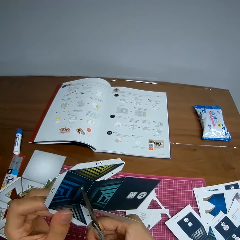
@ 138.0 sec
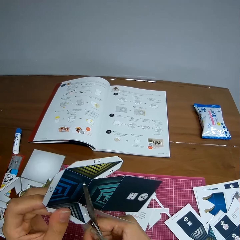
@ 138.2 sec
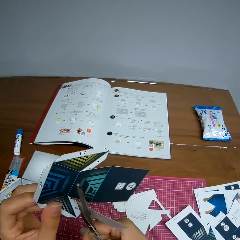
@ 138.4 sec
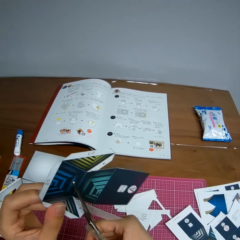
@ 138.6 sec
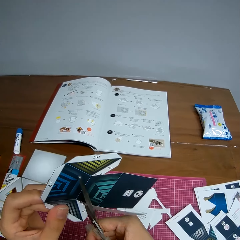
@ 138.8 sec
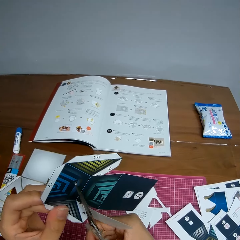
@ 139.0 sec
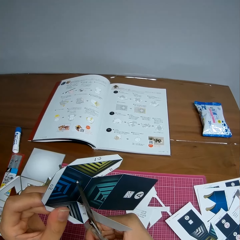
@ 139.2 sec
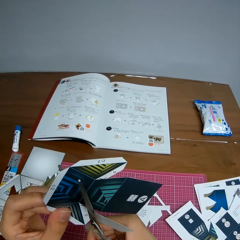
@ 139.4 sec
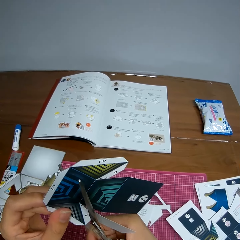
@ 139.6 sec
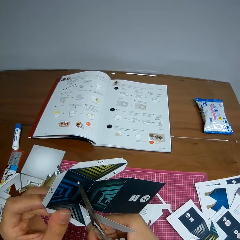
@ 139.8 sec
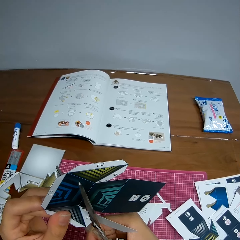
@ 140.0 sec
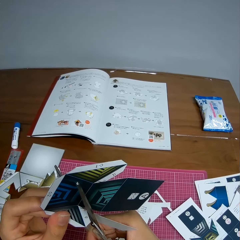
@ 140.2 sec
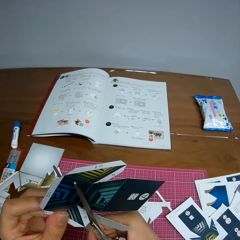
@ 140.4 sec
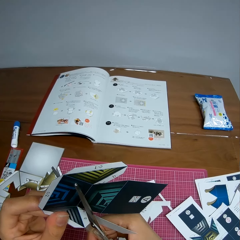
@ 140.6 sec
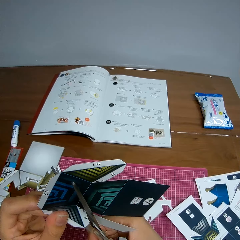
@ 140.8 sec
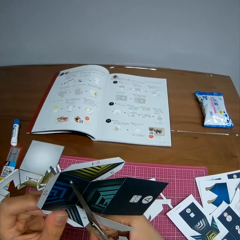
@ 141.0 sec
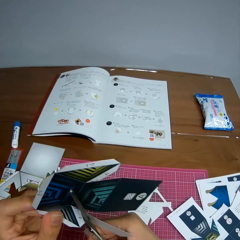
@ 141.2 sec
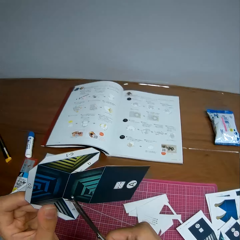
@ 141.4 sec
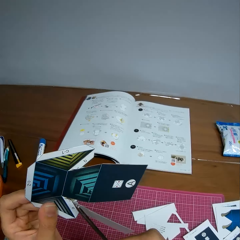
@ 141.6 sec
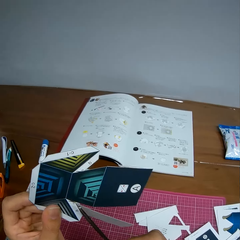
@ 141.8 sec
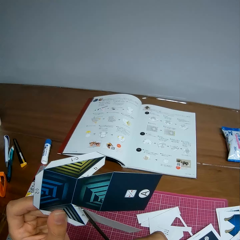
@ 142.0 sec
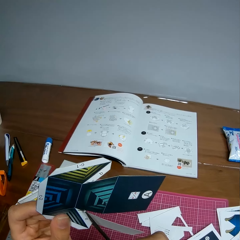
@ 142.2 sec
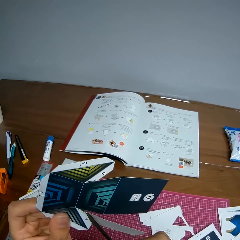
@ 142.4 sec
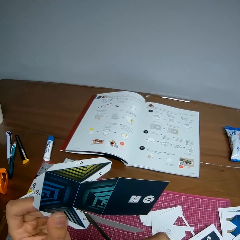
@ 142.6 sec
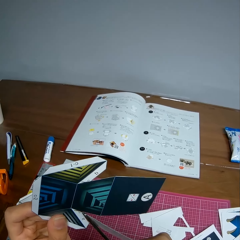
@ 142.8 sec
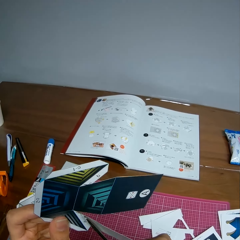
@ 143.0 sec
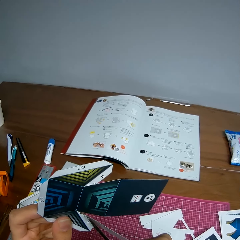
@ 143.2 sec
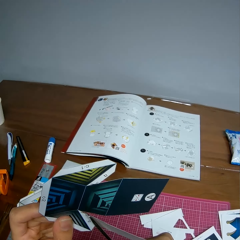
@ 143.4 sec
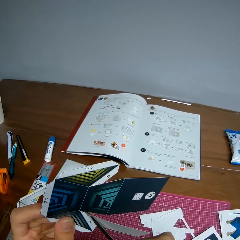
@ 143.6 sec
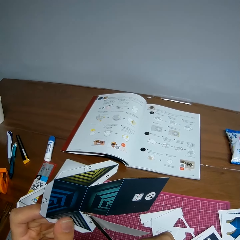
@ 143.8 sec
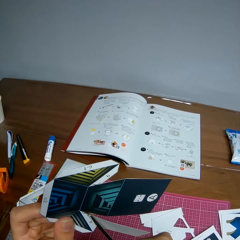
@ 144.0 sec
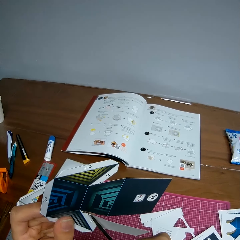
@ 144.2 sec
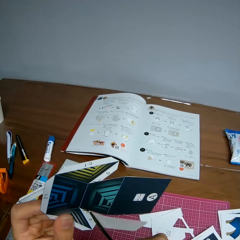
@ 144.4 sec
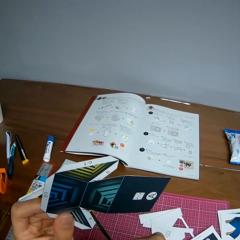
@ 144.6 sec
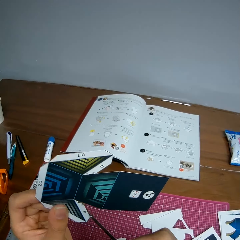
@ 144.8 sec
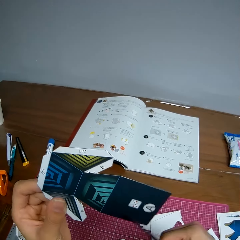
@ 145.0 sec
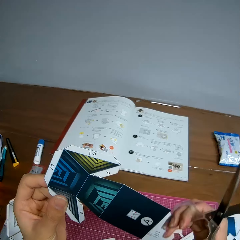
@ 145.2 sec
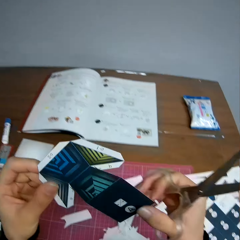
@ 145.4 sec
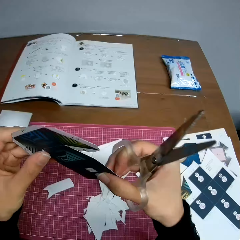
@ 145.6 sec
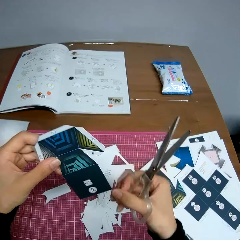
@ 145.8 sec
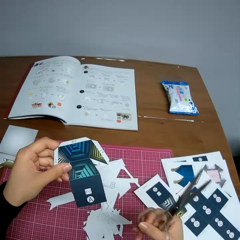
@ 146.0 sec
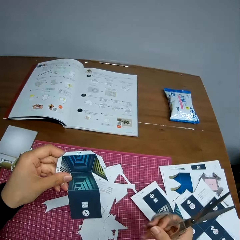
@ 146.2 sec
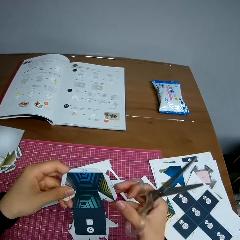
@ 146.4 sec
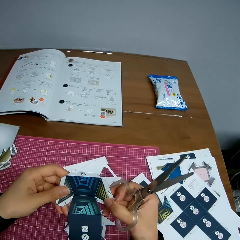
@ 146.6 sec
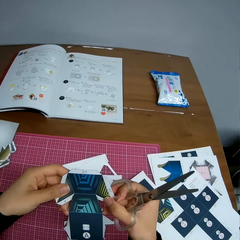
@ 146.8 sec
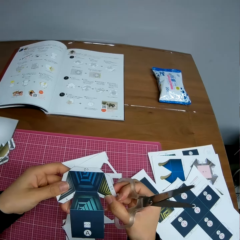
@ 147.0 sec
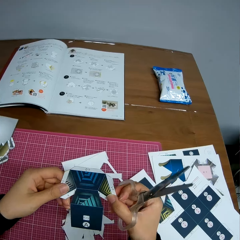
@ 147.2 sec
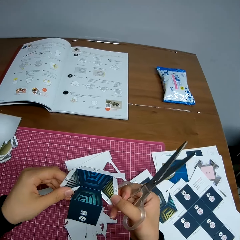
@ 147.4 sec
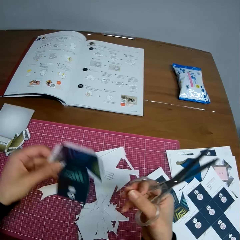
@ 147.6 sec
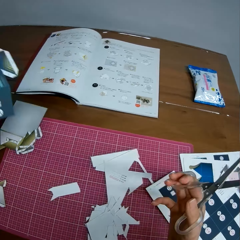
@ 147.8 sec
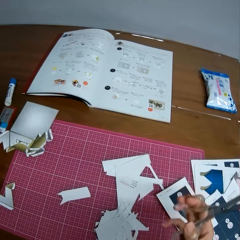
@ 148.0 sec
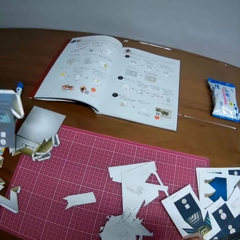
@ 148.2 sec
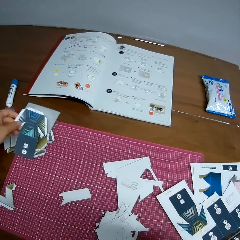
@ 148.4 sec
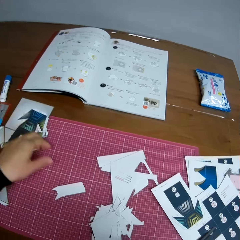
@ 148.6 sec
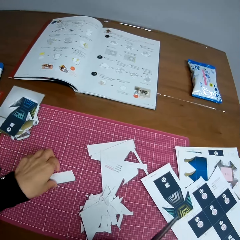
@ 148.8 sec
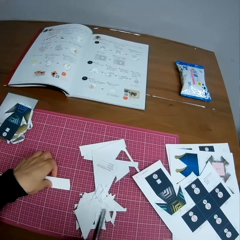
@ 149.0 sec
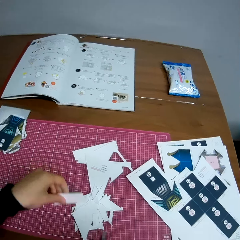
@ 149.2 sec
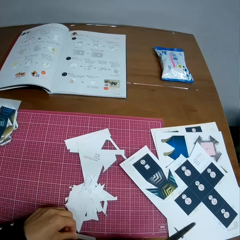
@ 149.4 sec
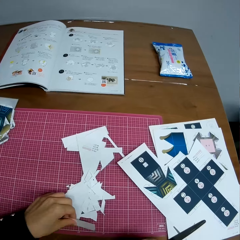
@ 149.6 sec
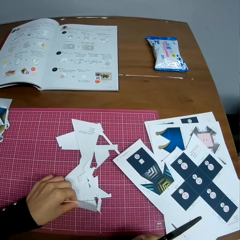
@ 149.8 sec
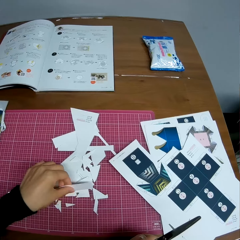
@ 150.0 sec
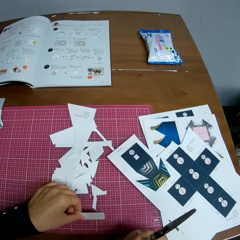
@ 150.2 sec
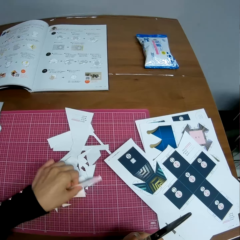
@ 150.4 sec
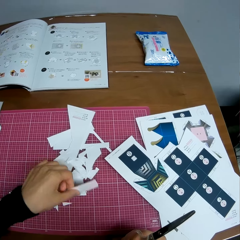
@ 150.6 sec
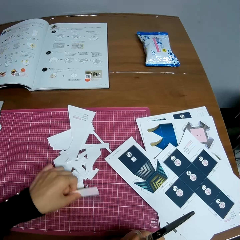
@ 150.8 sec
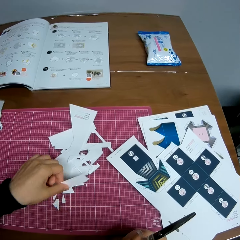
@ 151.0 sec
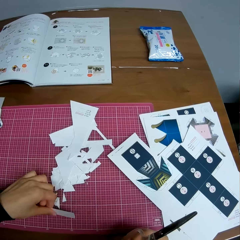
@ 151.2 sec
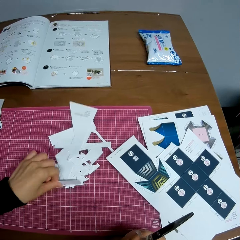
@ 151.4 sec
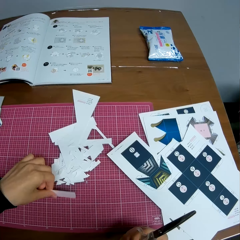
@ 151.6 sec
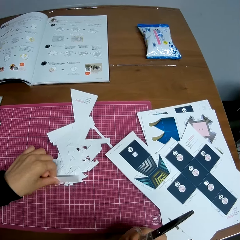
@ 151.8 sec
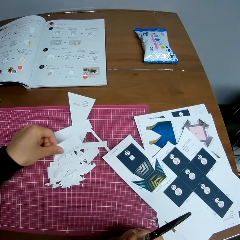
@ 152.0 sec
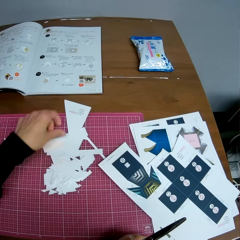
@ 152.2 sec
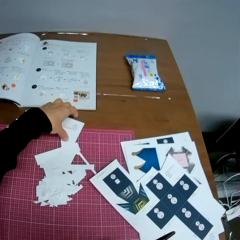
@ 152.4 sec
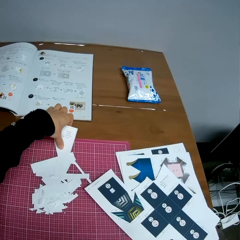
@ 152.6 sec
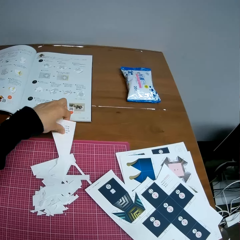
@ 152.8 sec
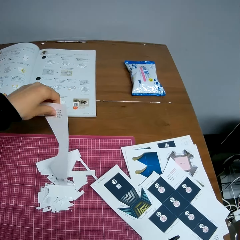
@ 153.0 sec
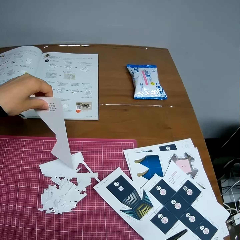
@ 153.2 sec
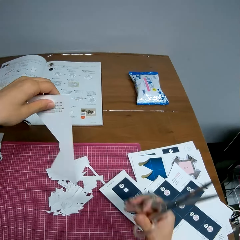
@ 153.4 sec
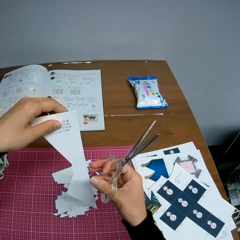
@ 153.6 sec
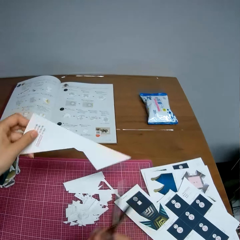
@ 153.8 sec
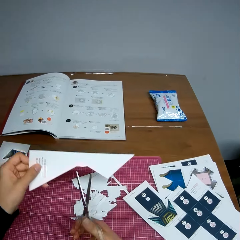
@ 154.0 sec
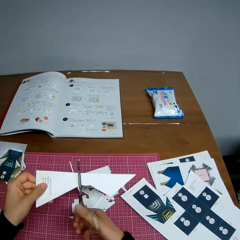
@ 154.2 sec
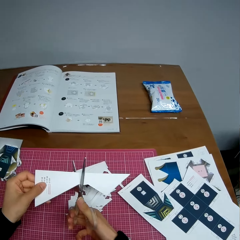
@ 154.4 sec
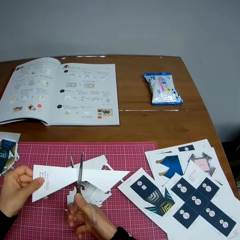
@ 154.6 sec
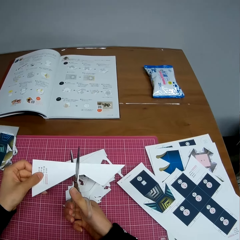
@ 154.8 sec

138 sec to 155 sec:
The camera wearer continues cutting the paper with the scissors. She holds the paper in her hand. She adjusts the paper in her hand. She drops the paper in her hand on the table. She picks up a piece of paper. She moves the pieces of paper on the table with her hand. She picks up a piece of paper on the table with her hand.

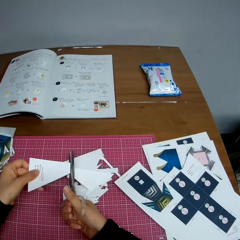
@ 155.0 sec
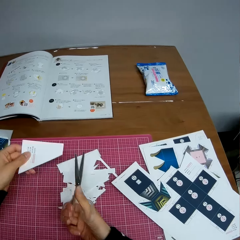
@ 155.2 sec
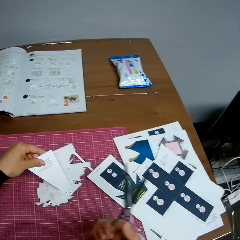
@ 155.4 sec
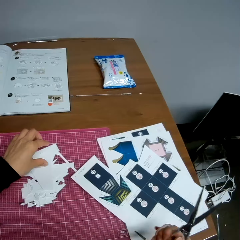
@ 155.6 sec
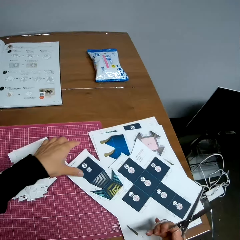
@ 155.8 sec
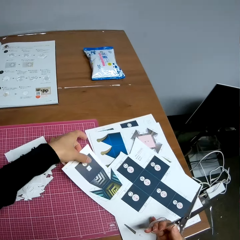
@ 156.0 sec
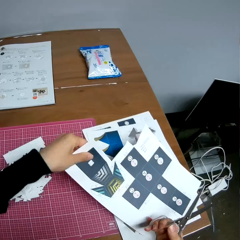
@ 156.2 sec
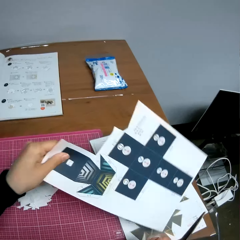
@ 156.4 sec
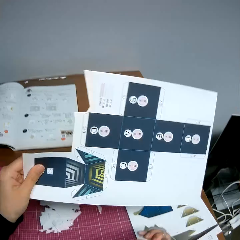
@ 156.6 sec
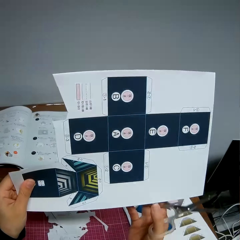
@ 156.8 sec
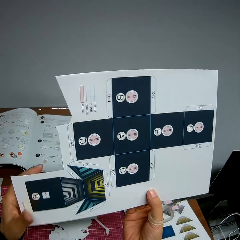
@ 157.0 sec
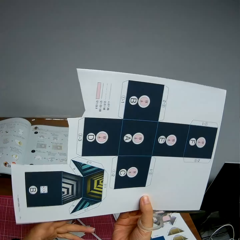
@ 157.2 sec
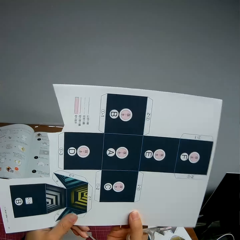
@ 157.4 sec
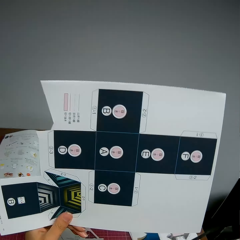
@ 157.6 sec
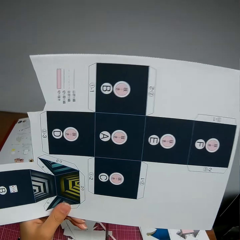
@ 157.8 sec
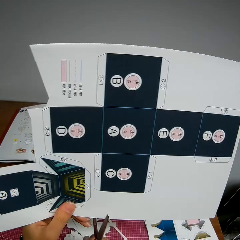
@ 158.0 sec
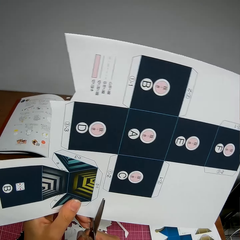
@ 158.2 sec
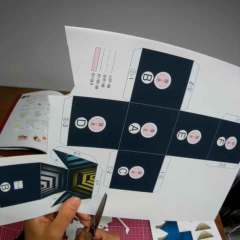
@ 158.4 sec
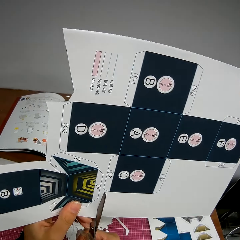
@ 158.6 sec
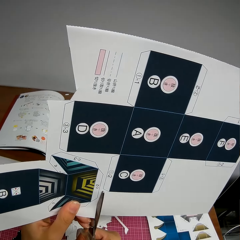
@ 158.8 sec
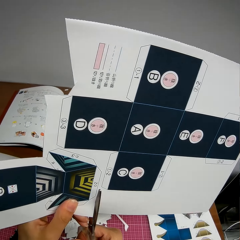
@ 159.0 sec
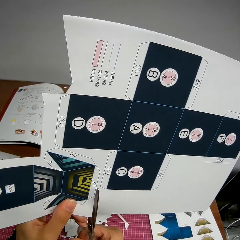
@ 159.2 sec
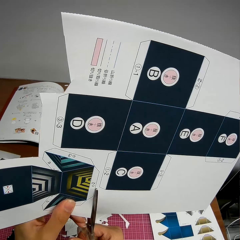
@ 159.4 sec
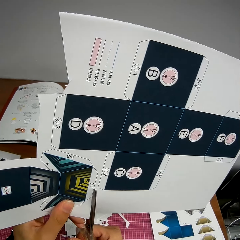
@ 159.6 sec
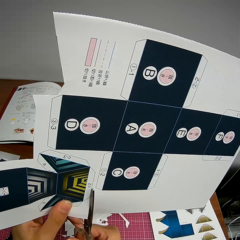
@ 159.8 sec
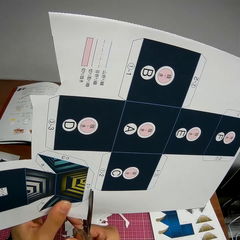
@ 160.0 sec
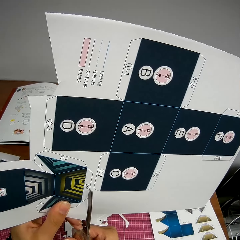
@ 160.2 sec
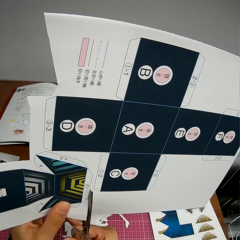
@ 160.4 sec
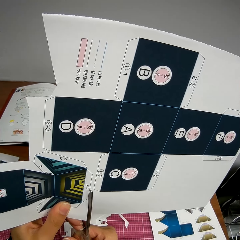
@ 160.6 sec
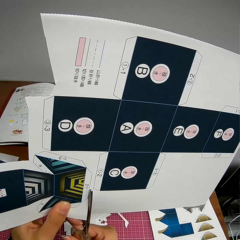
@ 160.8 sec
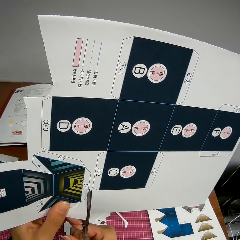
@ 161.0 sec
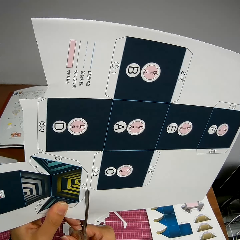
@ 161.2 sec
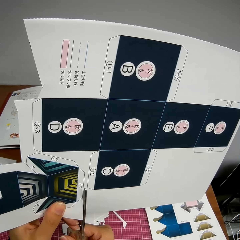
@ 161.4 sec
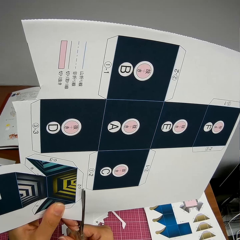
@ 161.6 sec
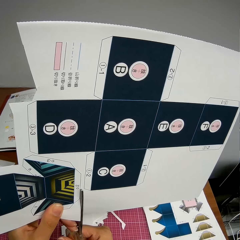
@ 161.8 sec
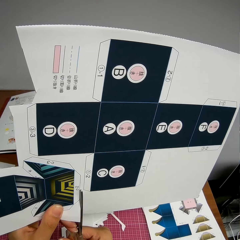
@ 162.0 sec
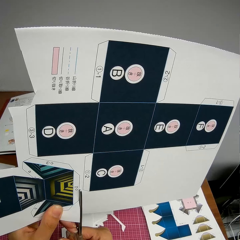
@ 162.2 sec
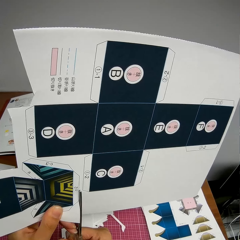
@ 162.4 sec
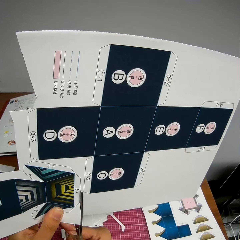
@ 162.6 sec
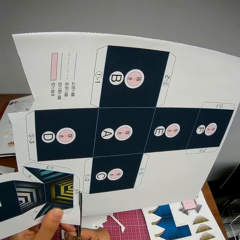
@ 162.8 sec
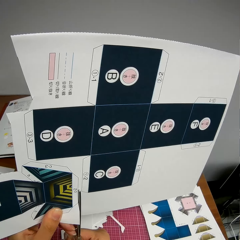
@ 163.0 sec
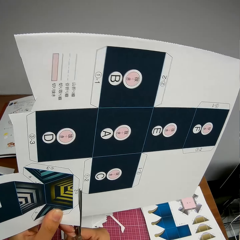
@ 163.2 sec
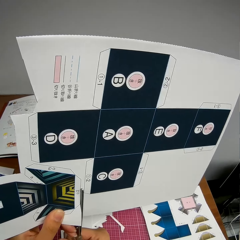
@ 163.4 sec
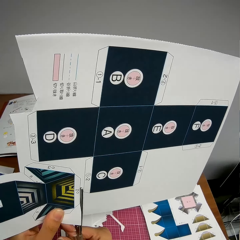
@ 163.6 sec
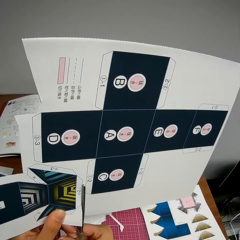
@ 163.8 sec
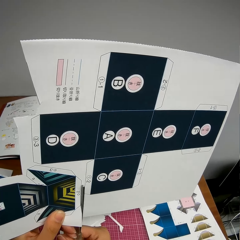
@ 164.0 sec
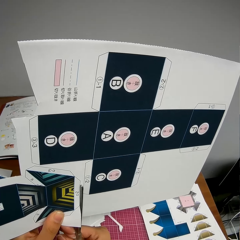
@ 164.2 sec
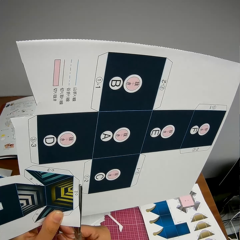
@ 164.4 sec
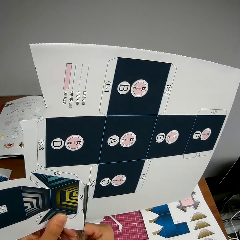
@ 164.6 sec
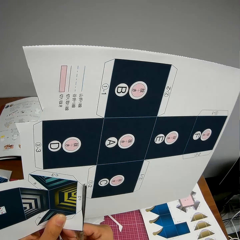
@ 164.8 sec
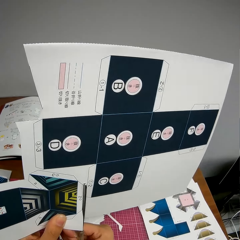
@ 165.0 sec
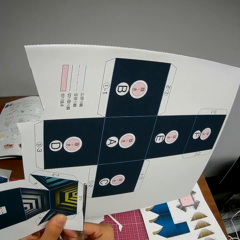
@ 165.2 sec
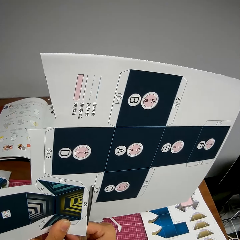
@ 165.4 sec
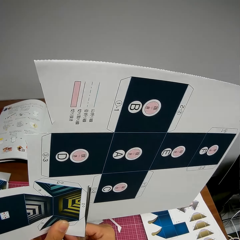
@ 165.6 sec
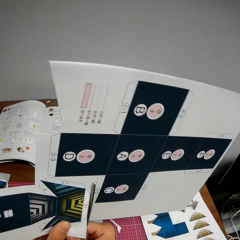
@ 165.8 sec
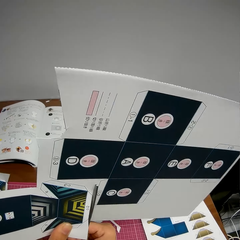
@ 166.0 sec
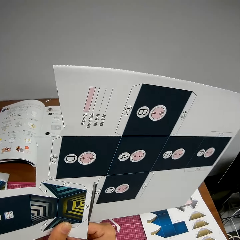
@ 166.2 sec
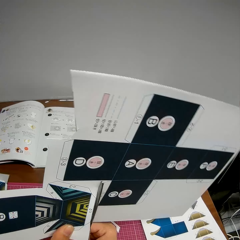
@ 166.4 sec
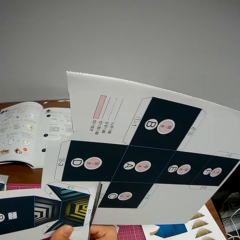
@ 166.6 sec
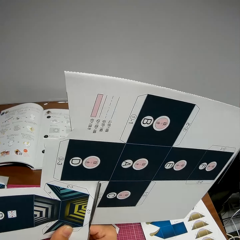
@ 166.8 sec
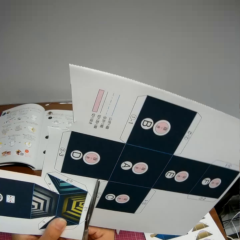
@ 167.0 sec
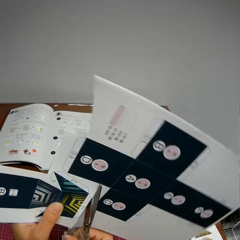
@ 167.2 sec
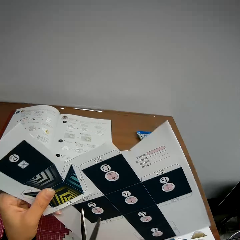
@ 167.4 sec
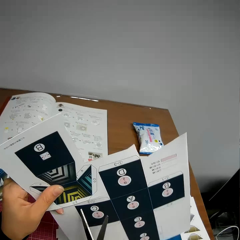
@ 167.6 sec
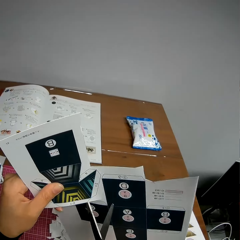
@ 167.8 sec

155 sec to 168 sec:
The camera wearer cuts the paper with the scissors. She drops the piece of paper in her hand on the table. She picks up another paper on the table with her left hand. She cuts the paper with the scissors.
